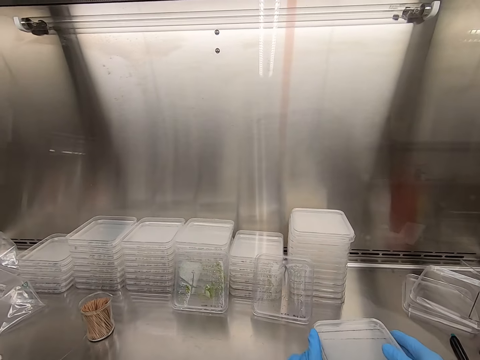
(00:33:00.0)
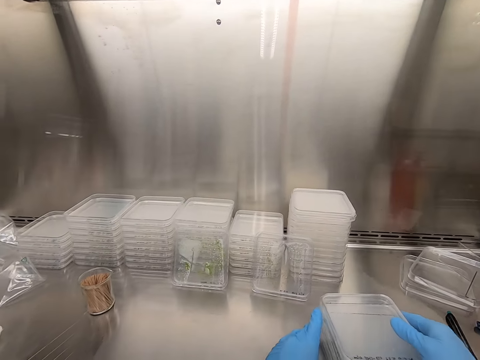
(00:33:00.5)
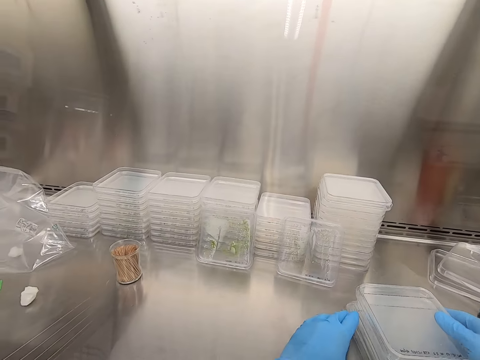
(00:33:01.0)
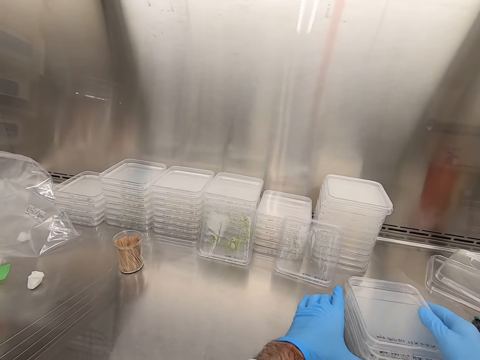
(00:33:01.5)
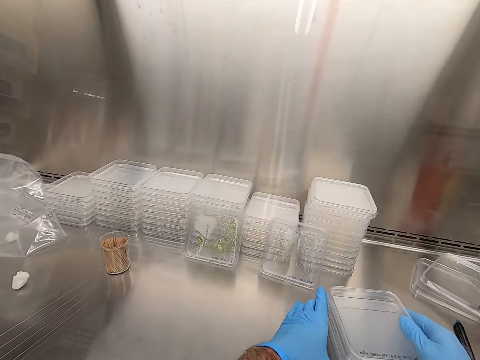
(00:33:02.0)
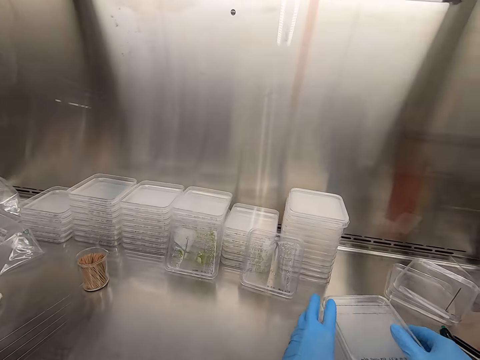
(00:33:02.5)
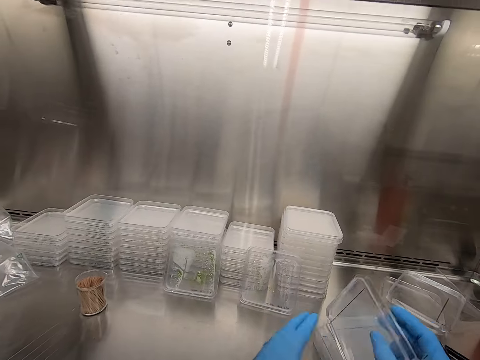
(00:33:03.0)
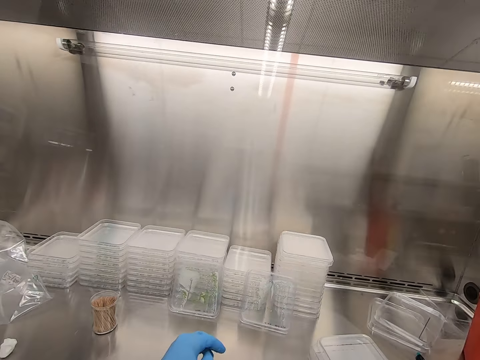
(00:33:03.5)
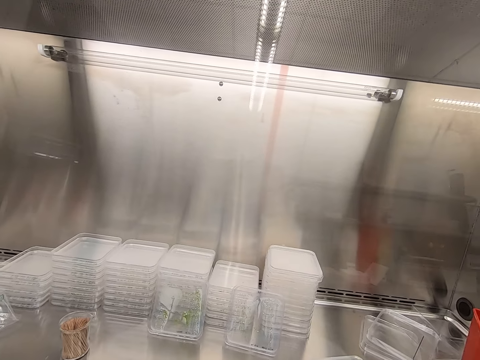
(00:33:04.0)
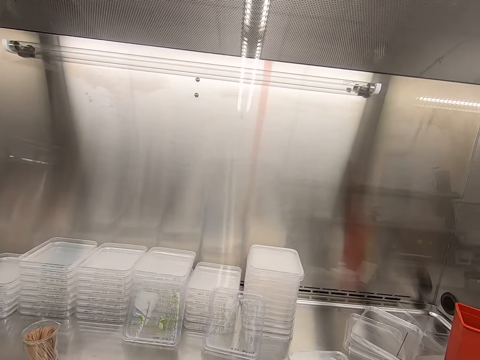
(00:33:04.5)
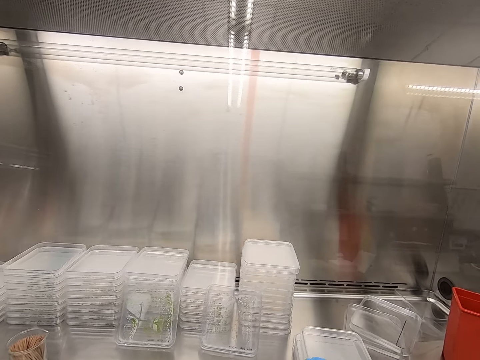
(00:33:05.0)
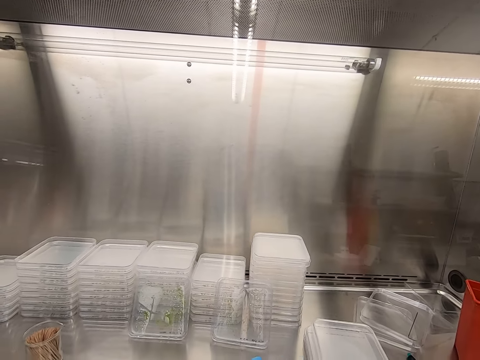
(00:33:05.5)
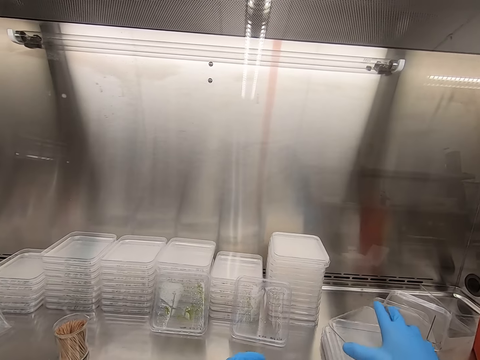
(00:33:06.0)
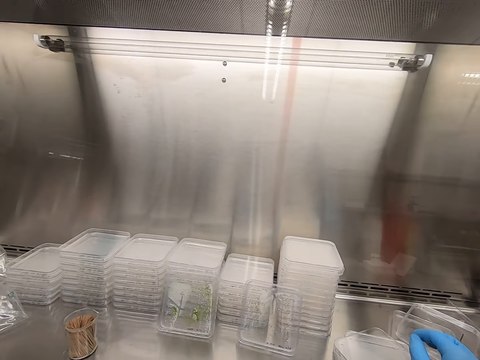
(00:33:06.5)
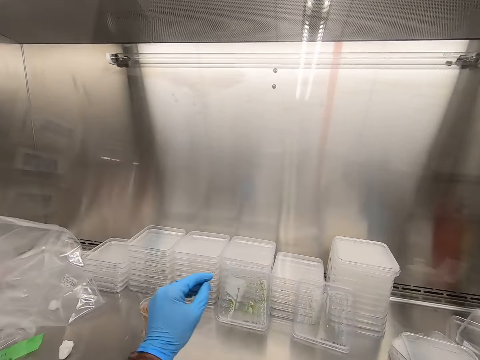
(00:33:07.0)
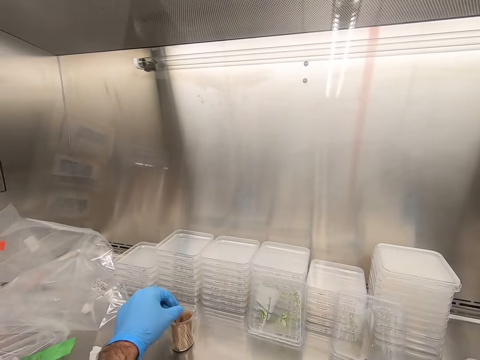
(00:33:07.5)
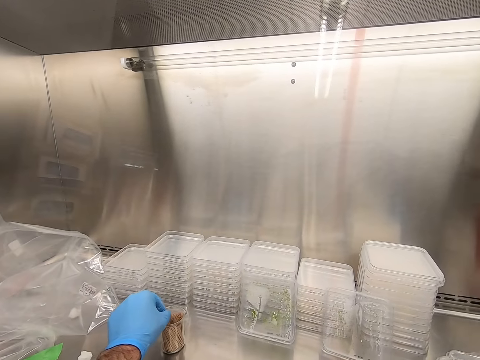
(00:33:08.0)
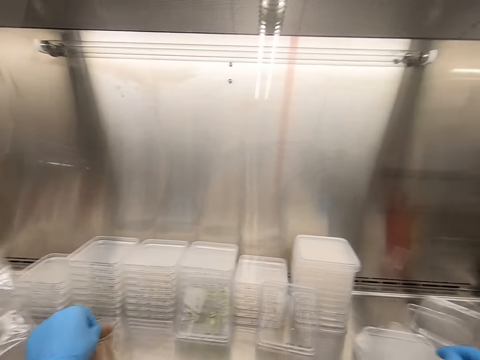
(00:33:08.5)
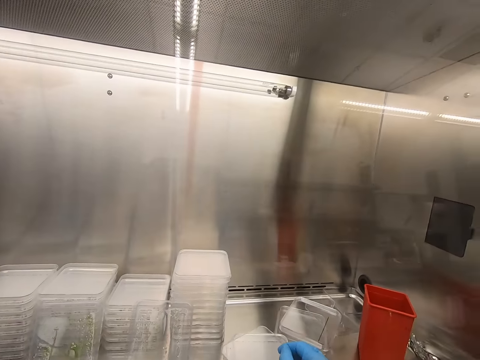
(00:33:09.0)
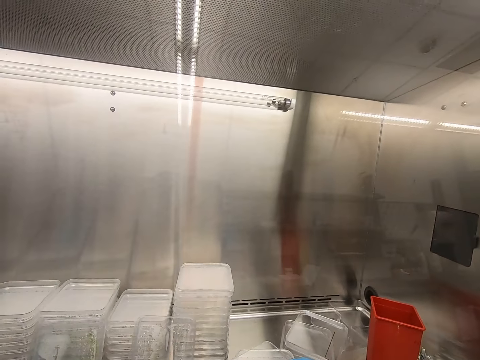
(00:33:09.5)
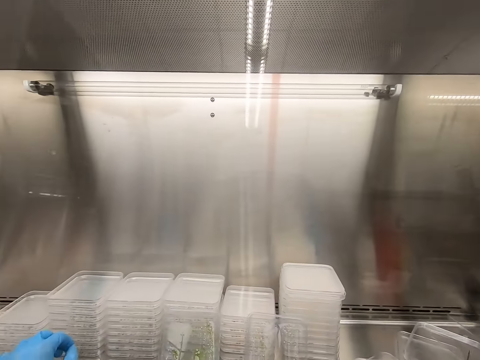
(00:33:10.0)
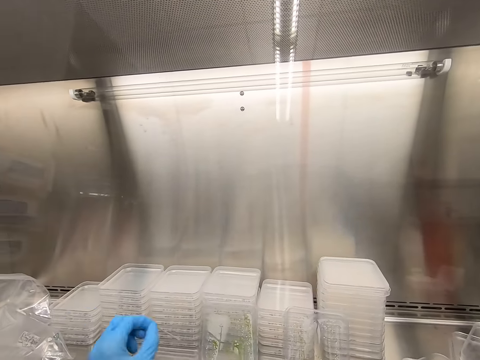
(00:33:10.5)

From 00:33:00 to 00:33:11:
The camera wearer holds the acrylic sheets. They pick up a toothpick.

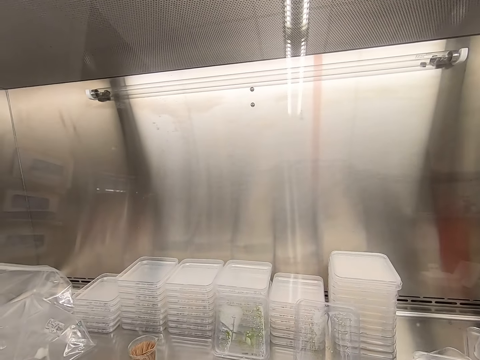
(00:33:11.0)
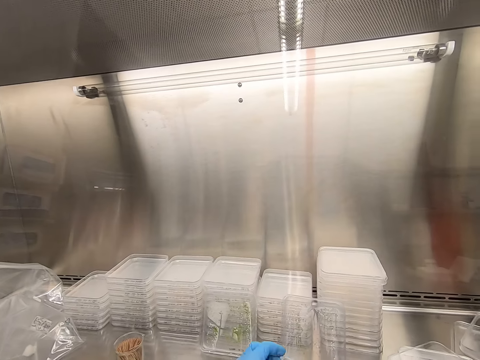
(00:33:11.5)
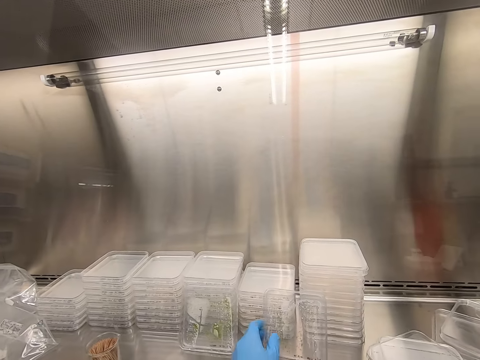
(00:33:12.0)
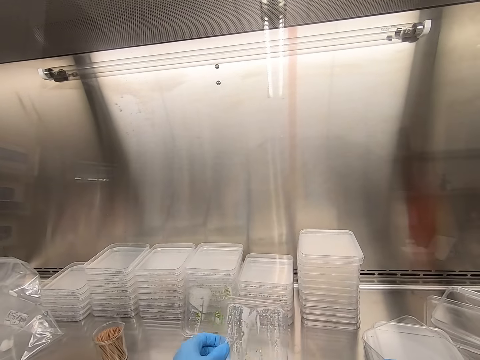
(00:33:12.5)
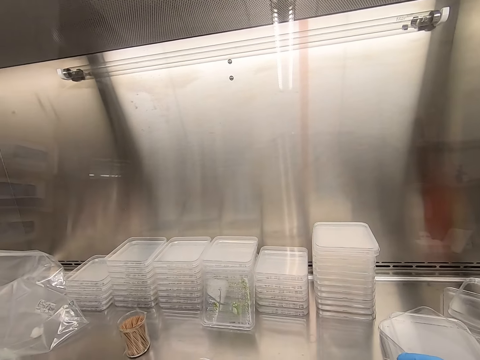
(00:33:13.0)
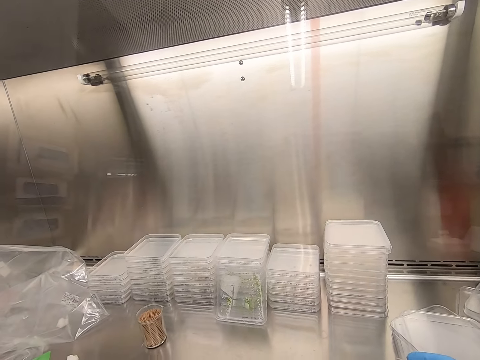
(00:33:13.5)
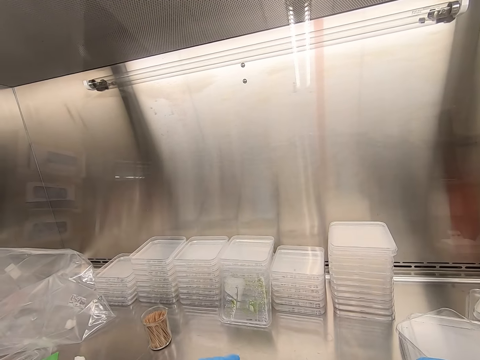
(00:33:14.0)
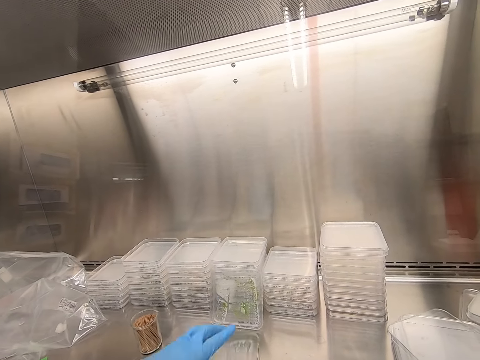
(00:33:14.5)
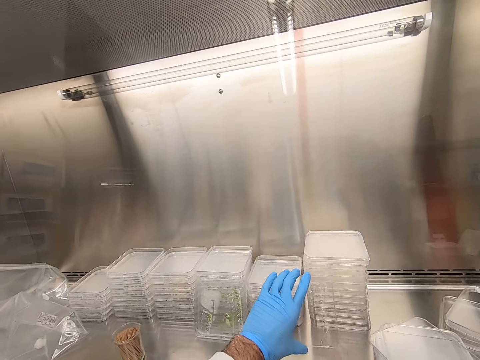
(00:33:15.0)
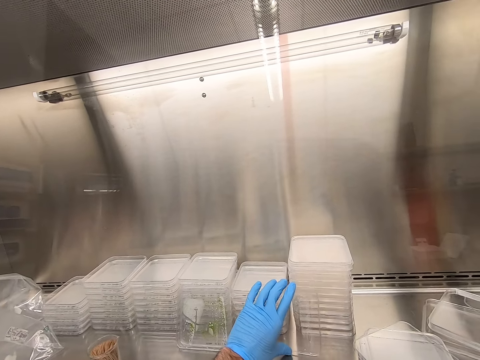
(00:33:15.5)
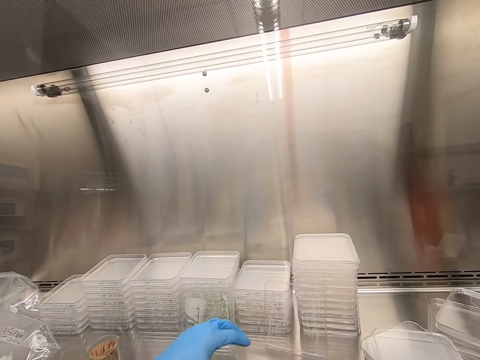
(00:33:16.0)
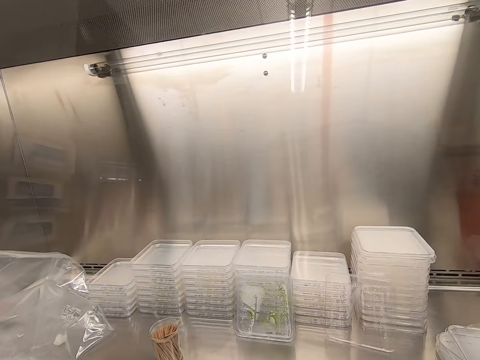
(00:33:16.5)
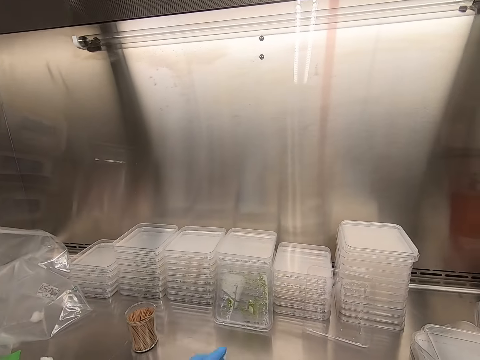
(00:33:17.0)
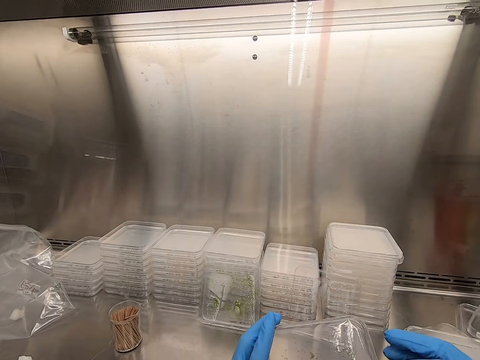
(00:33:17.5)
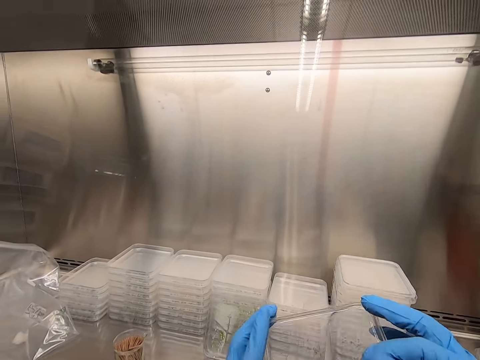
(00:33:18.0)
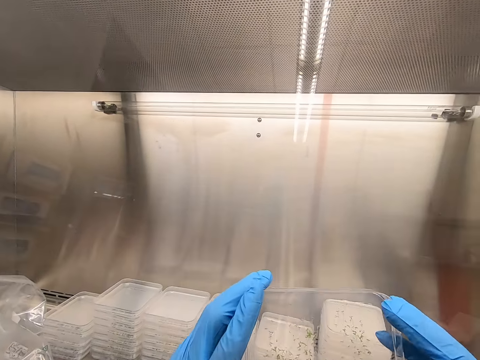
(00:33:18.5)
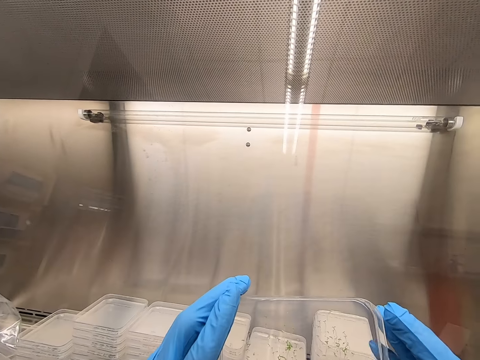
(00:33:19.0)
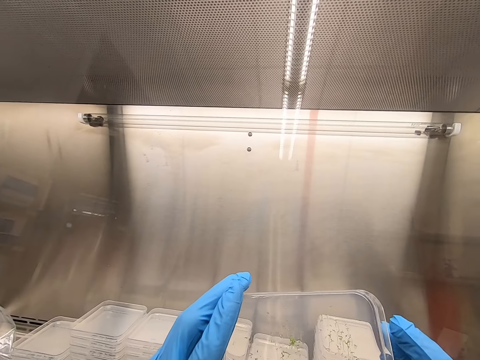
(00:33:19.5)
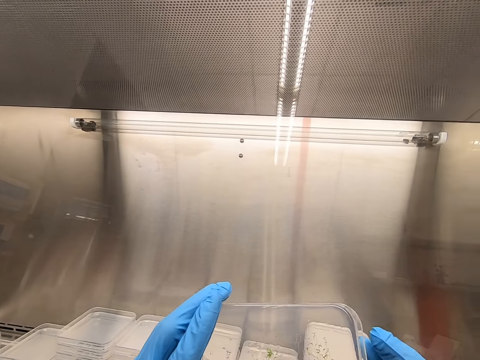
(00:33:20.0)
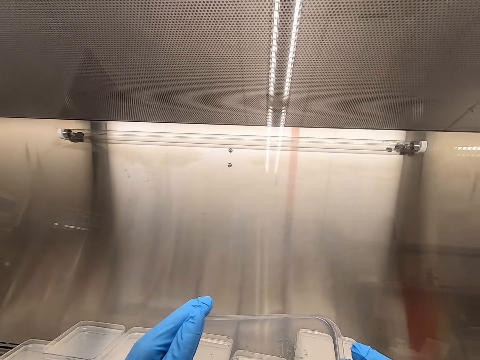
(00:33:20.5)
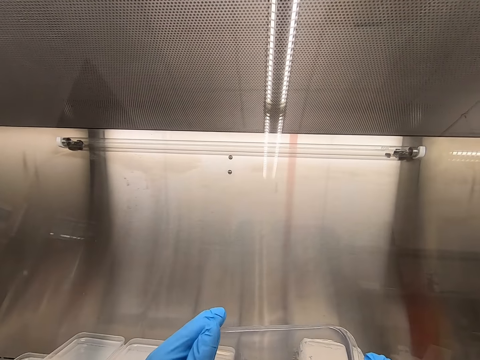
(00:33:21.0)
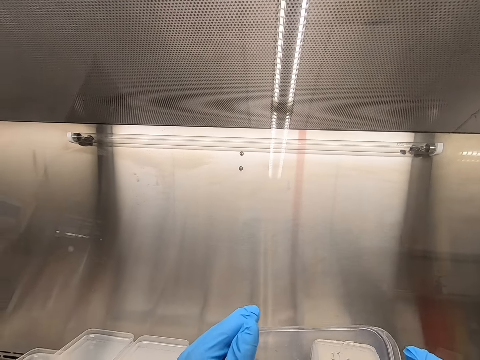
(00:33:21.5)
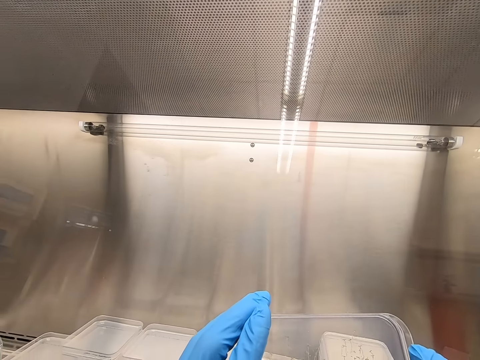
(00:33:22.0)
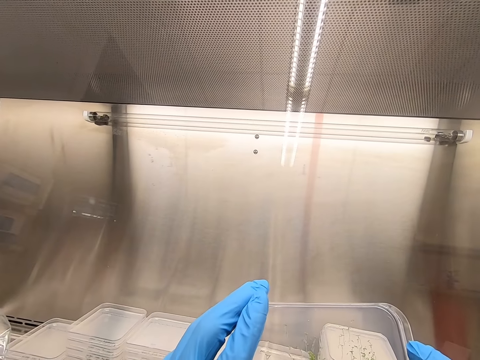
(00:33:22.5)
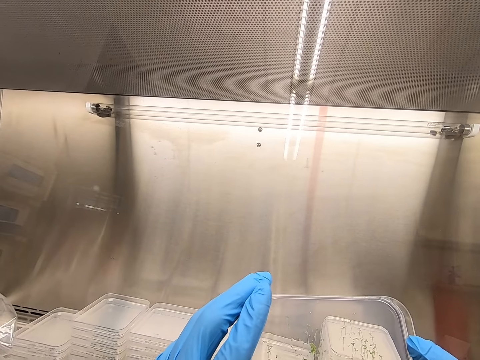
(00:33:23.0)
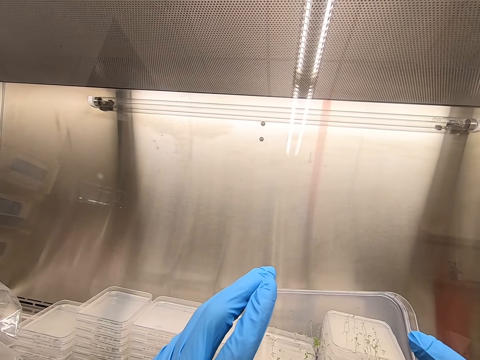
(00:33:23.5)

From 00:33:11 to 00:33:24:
The camera wearer picks up an acrylic sheet. They hold the acrylic sheet.

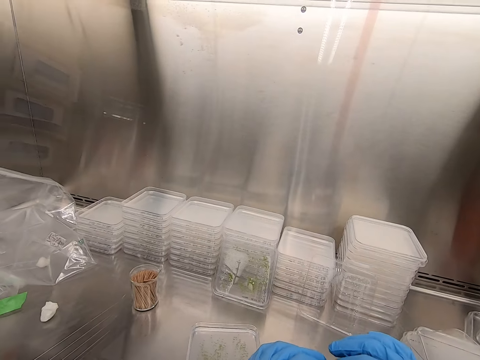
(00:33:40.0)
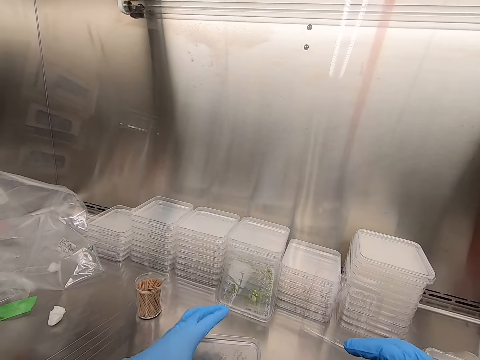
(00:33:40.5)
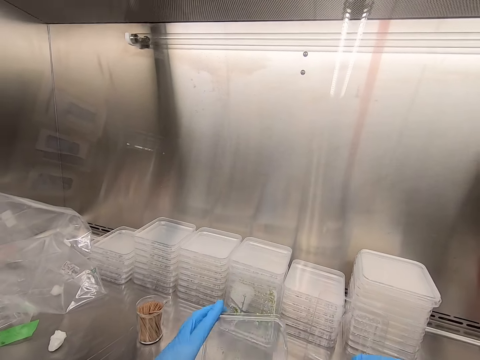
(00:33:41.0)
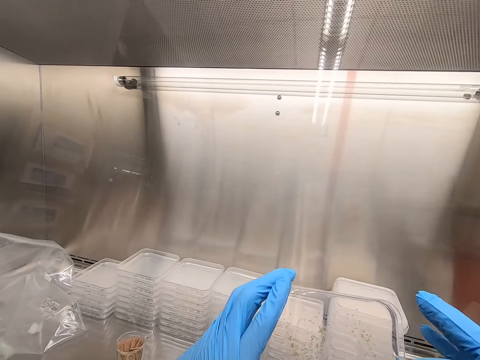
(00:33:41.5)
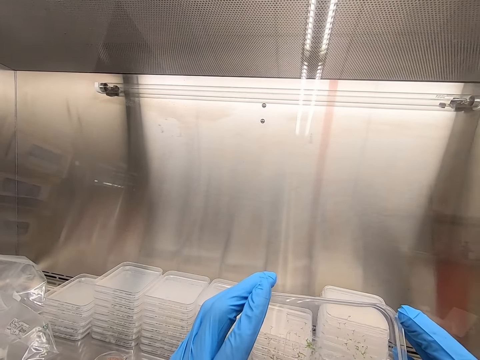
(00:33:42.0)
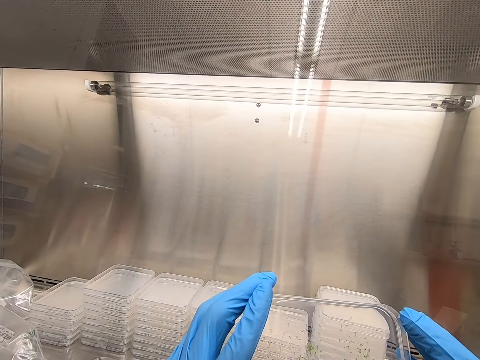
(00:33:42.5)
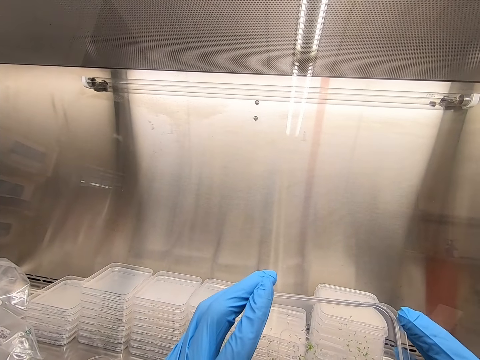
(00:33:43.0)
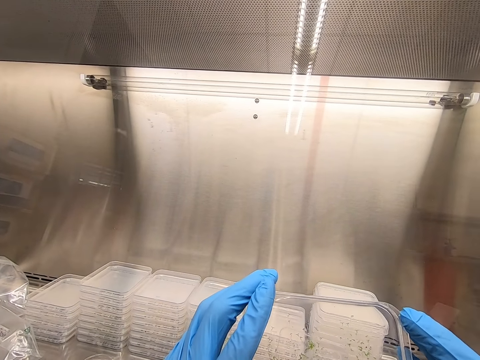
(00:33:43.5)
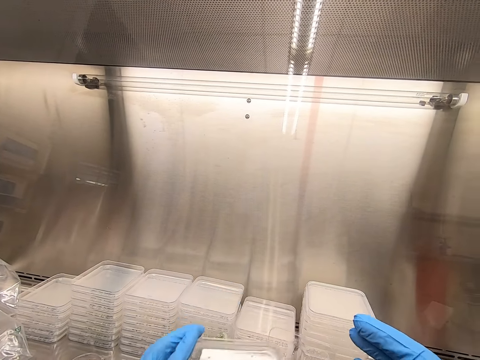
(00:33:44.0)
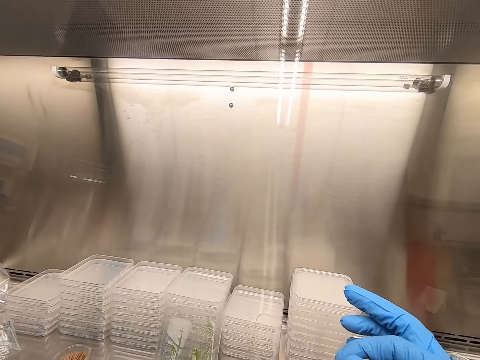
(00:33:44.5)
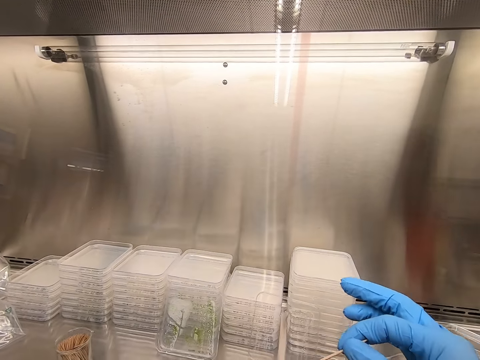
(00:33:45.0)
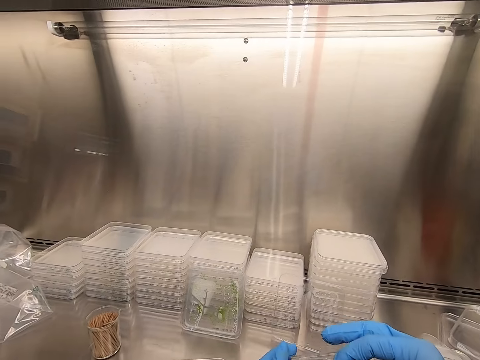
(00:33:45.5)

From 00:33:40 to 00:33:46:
The camera wearer removes particles from the acrylic sheet.
